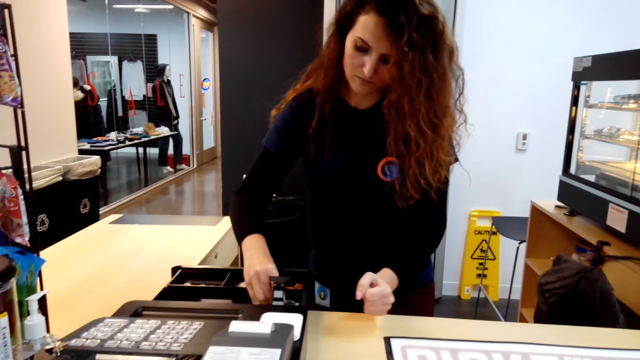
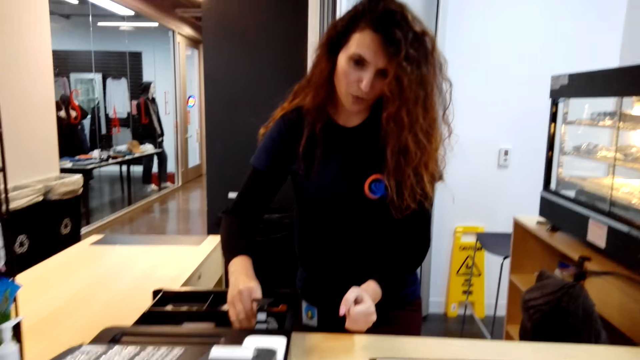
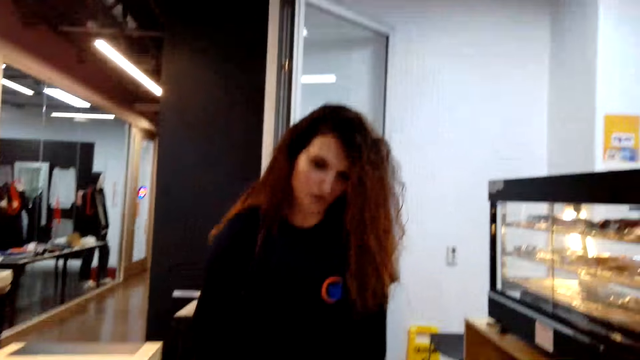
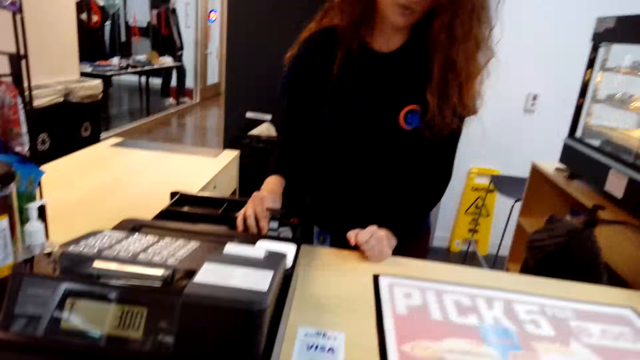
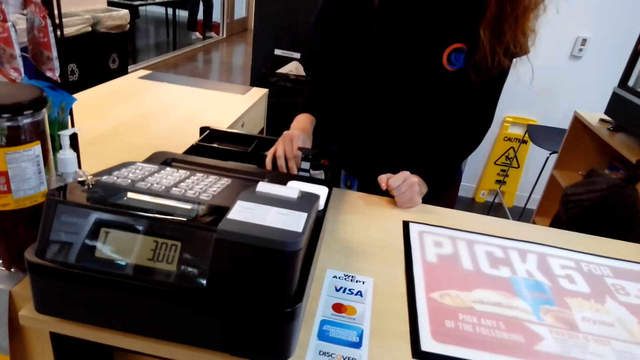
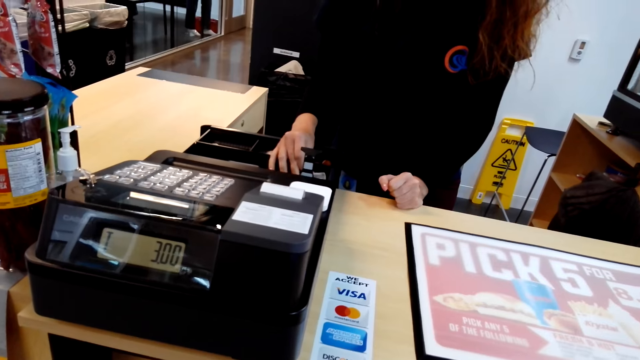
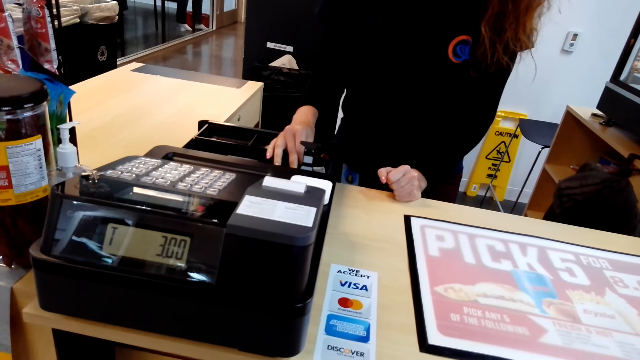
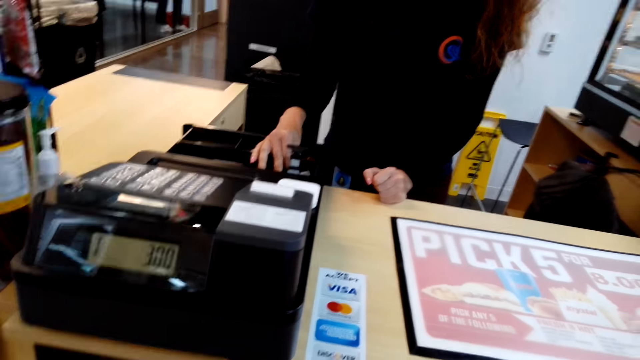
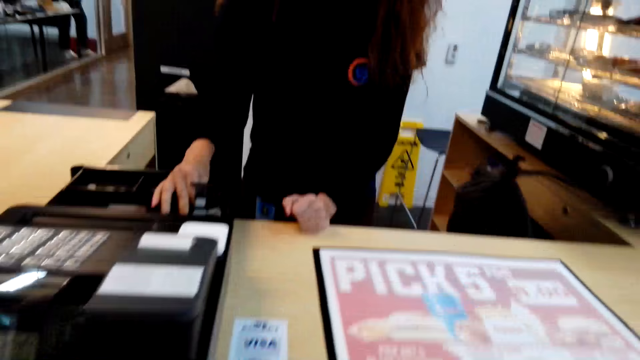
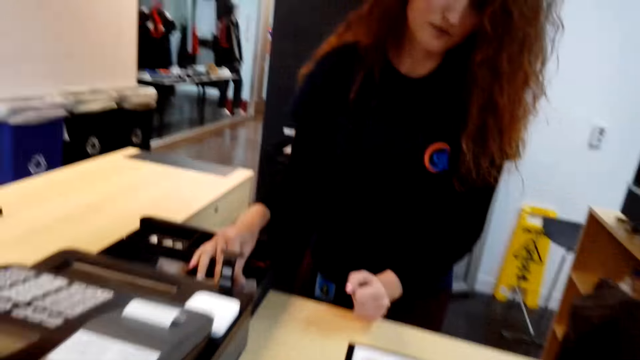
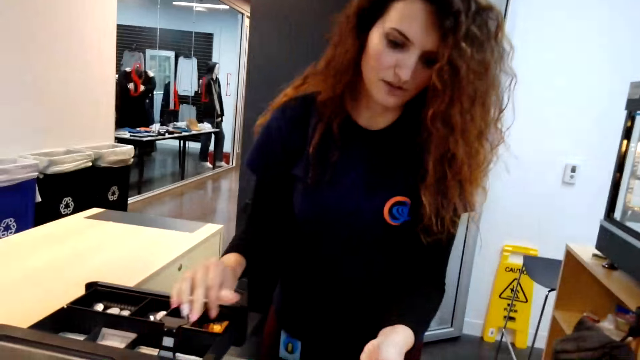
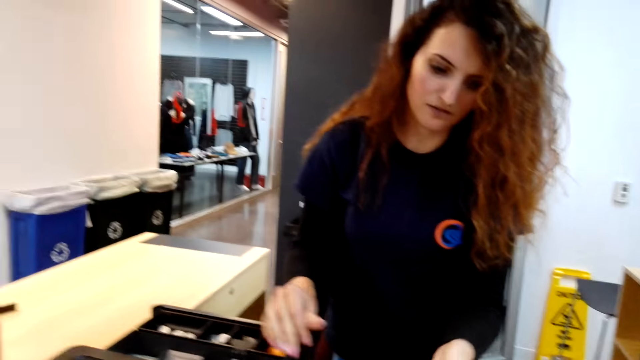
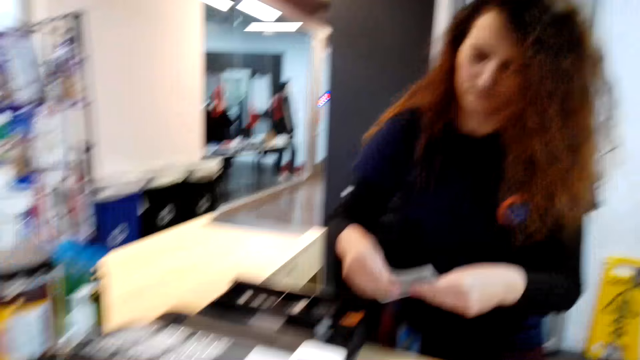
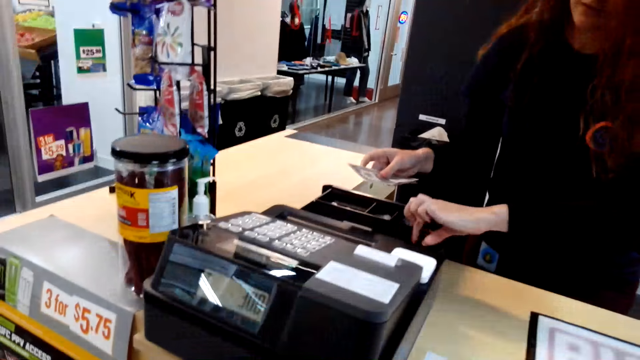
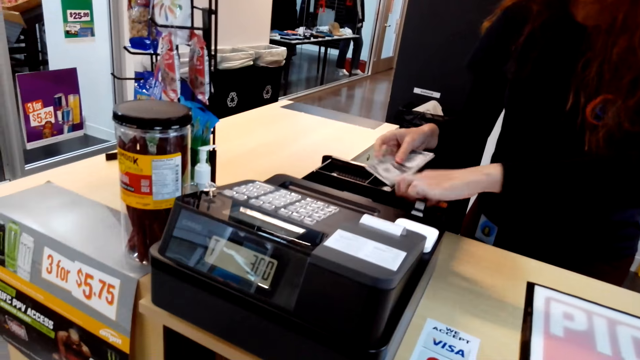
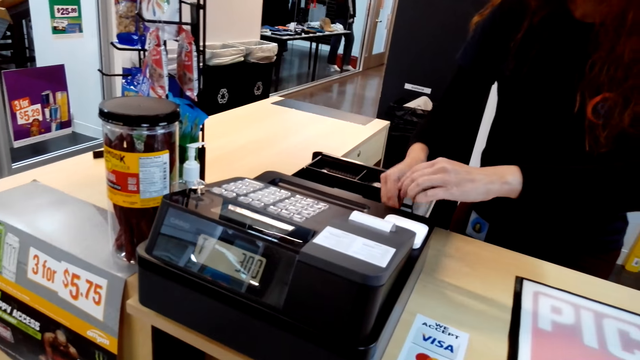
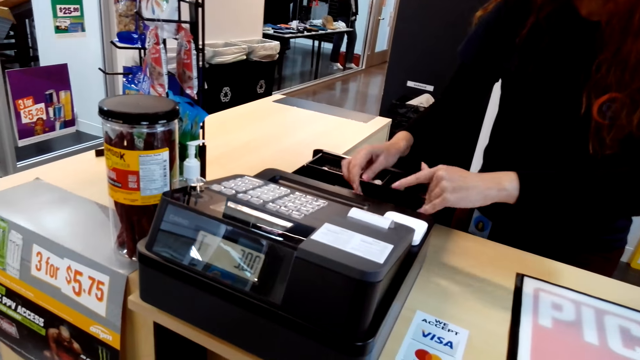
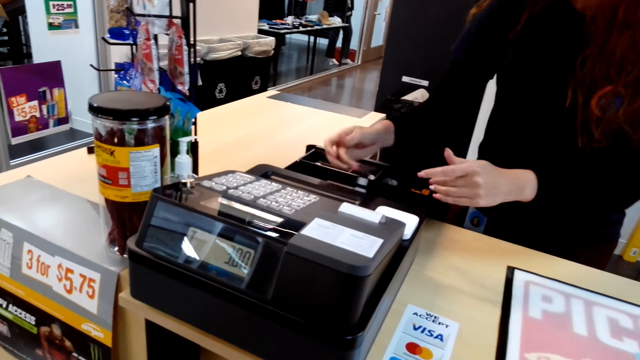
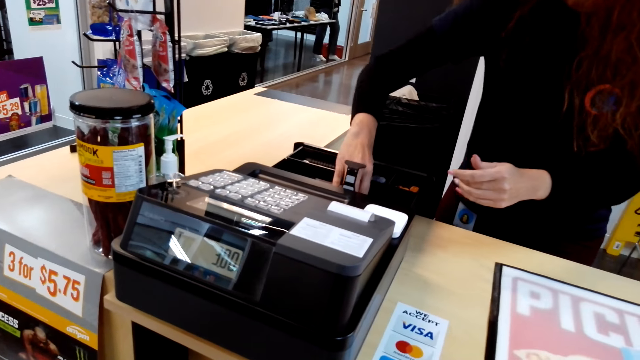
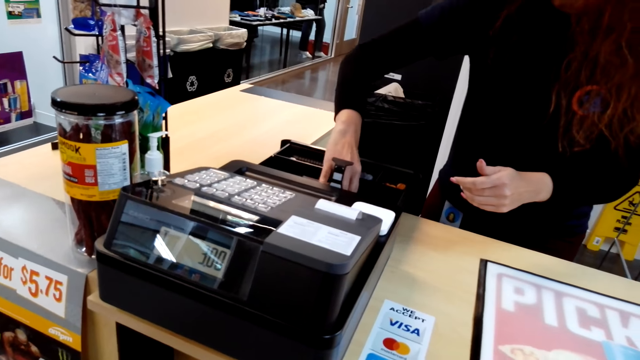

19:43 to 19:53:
A woman picks money from the cash register. The camera wearer picks money from the woman.

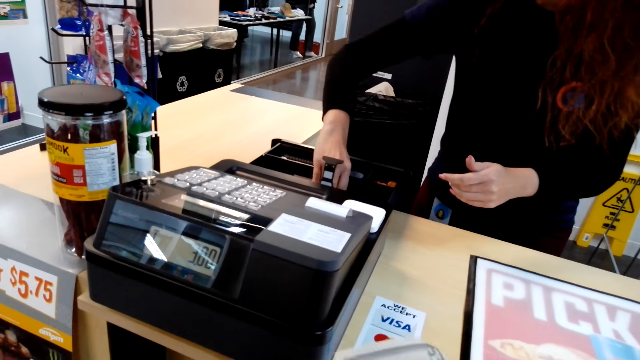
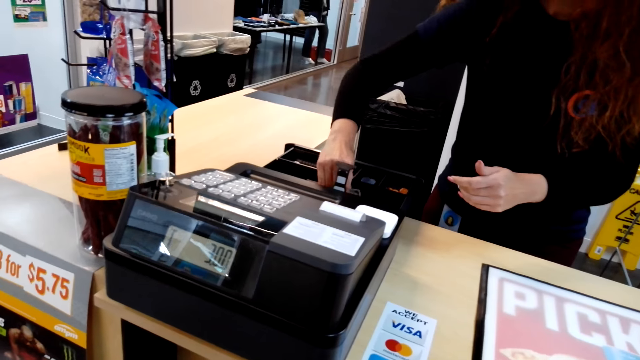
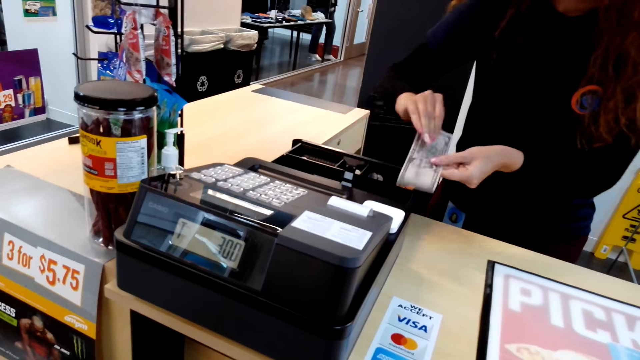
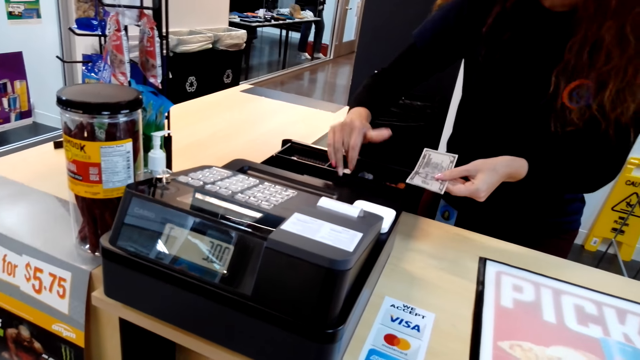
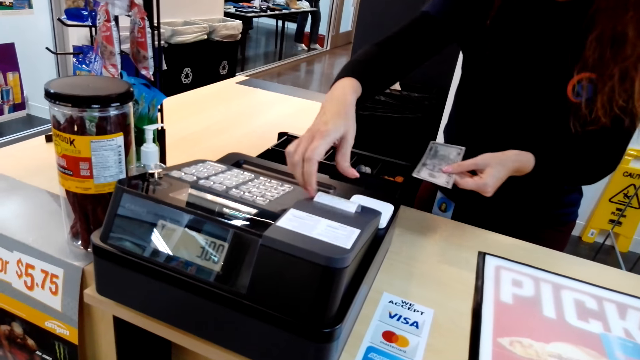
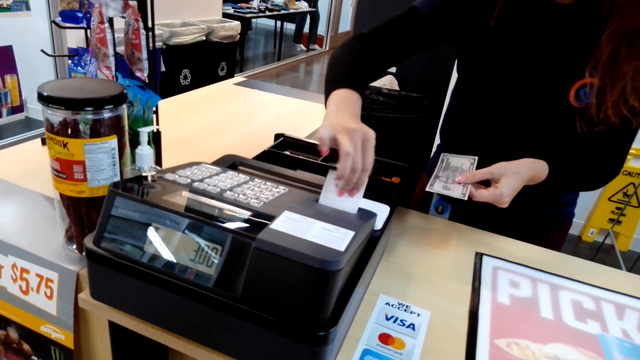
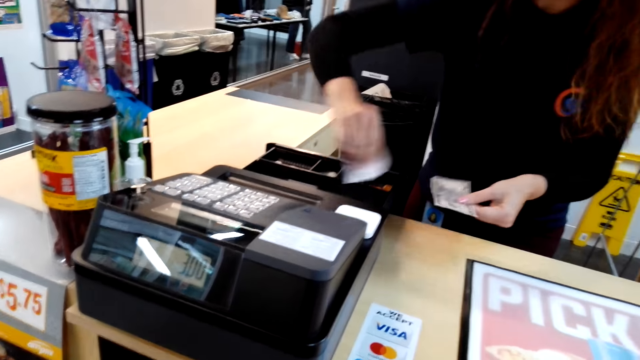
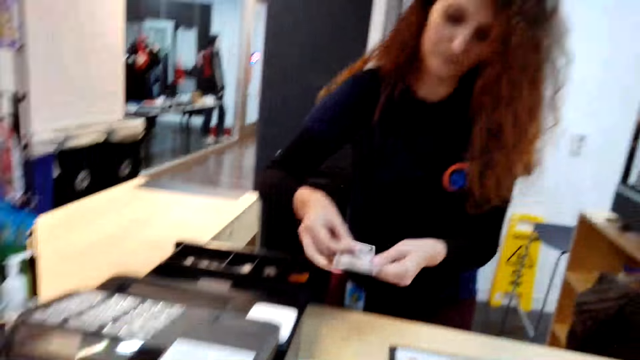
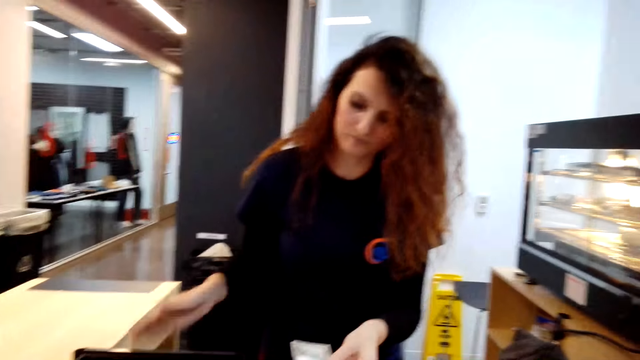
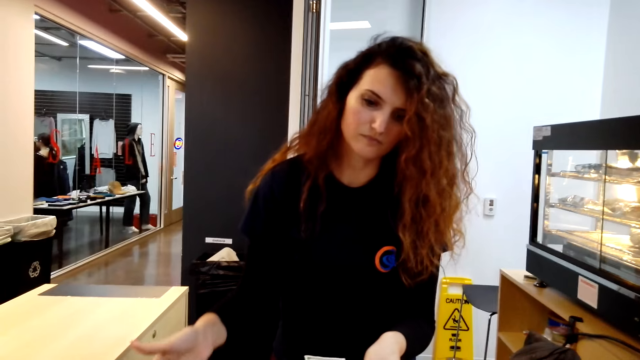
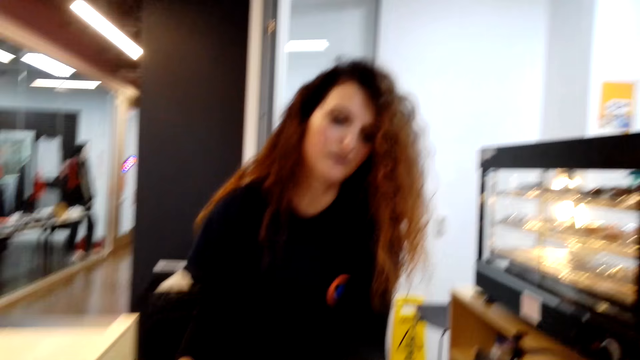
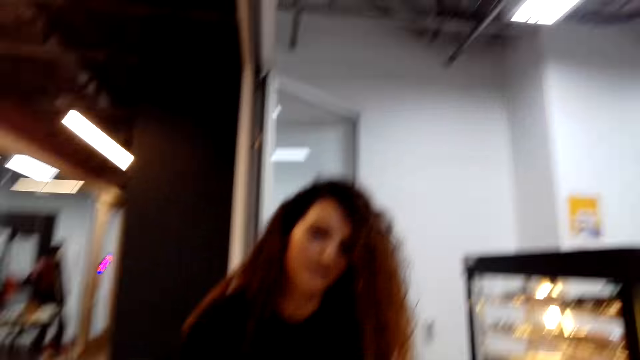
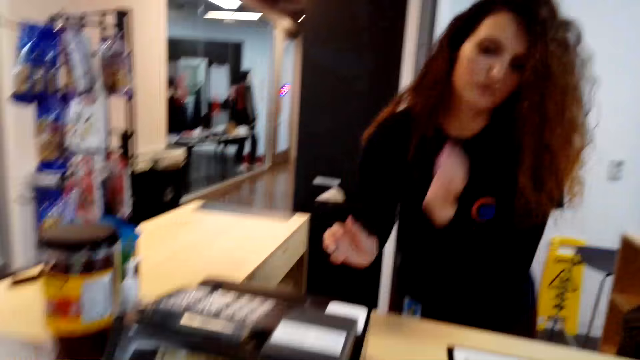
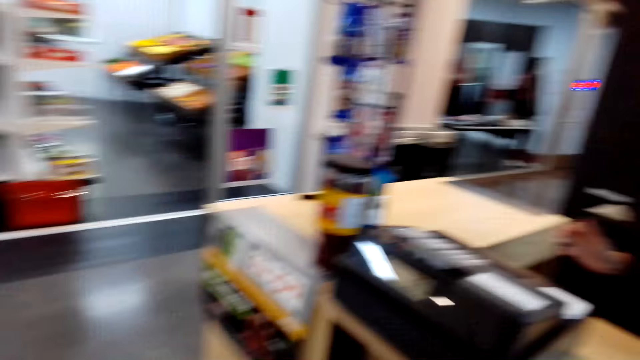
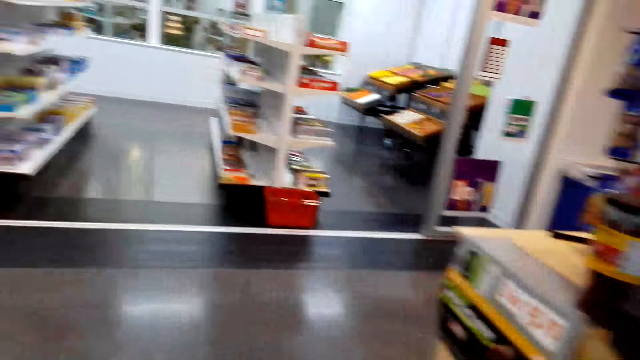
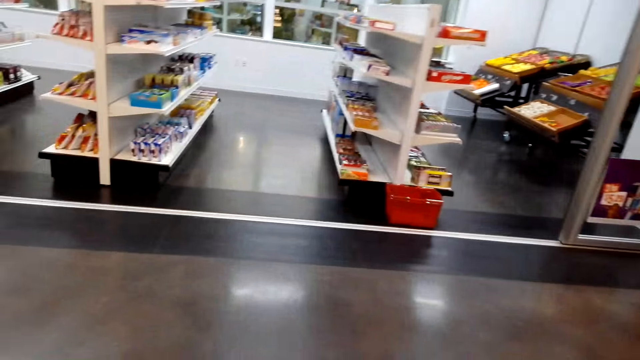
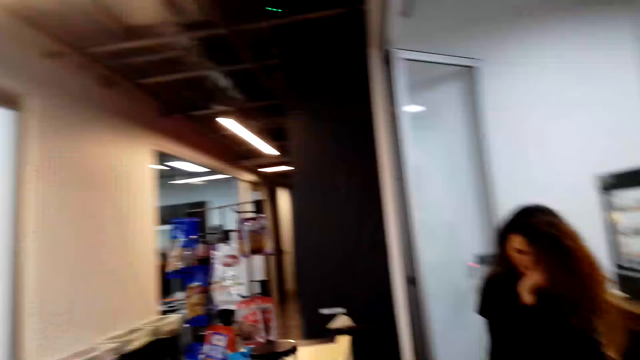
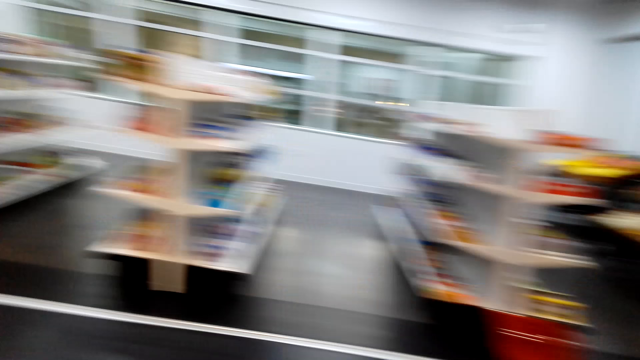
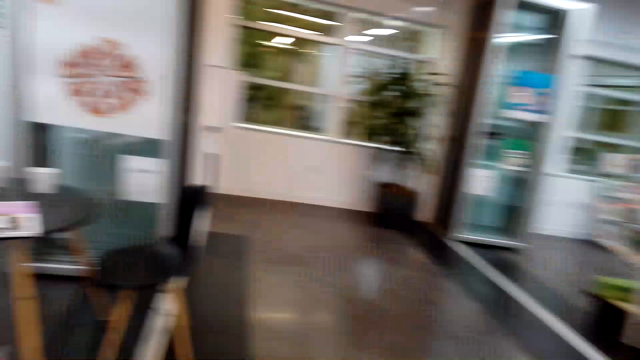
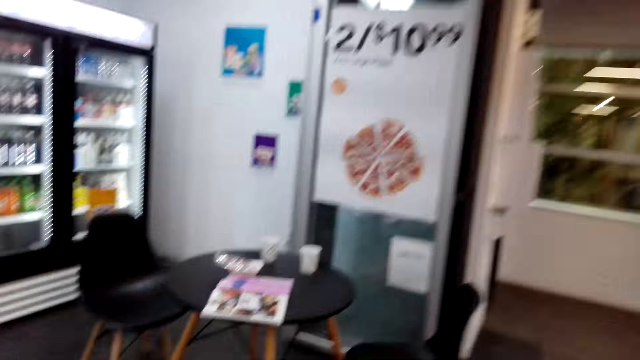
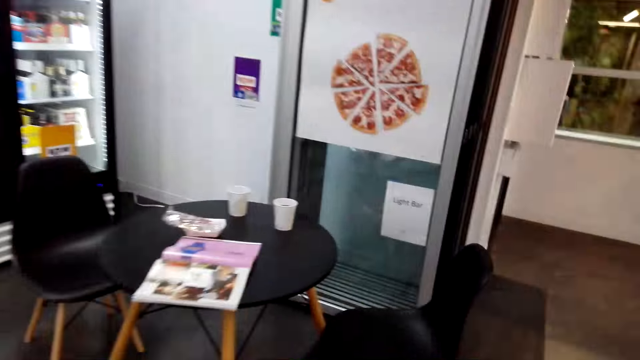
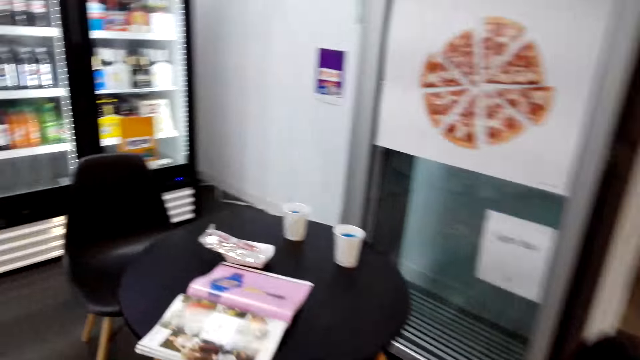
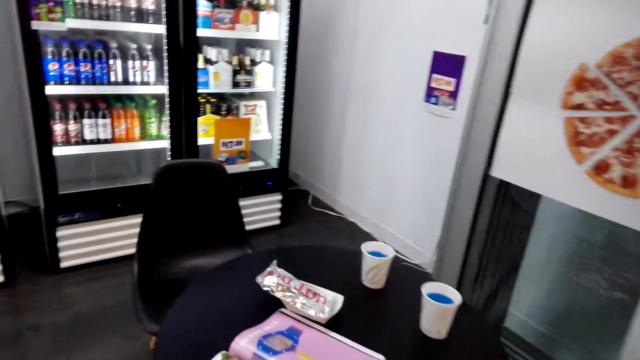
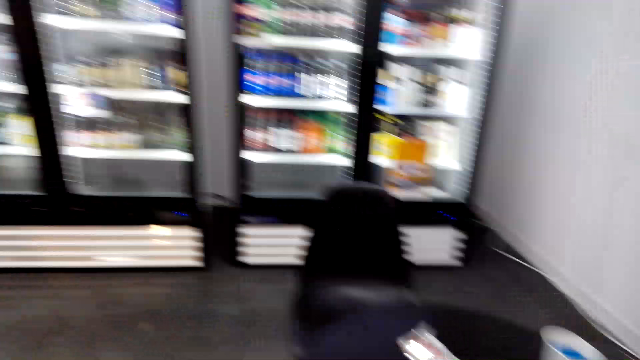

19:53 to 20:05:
A woman pulls out a note from the cash register. The woman tears the receipt. The woman closes the cash register. The camera wearer picks money and the receipt from the woman. She looks around. She walks to her seat.
